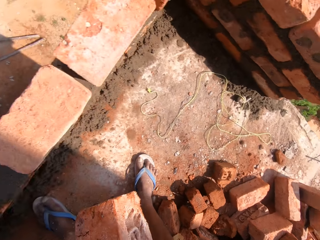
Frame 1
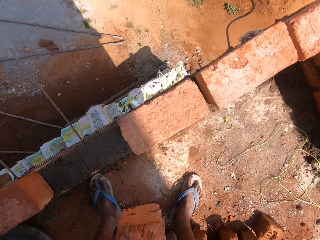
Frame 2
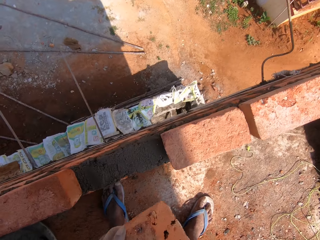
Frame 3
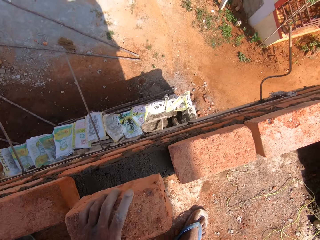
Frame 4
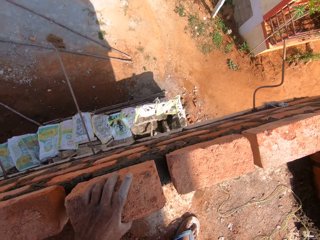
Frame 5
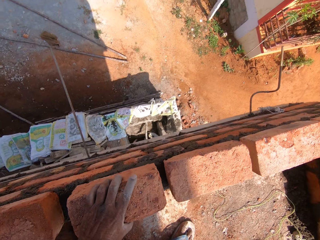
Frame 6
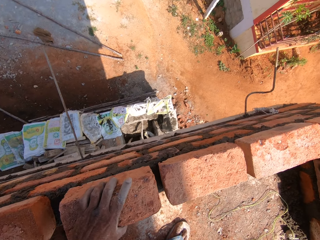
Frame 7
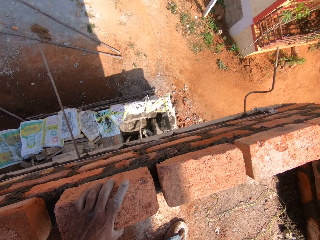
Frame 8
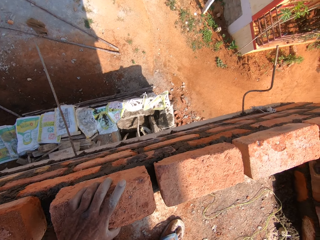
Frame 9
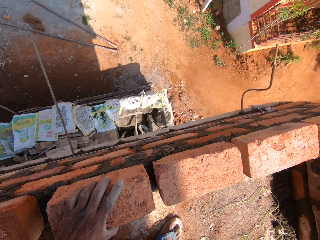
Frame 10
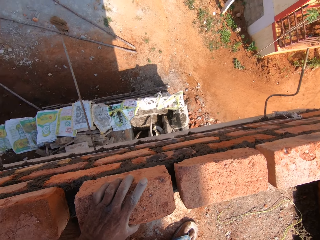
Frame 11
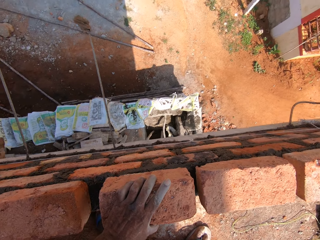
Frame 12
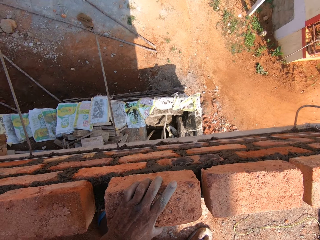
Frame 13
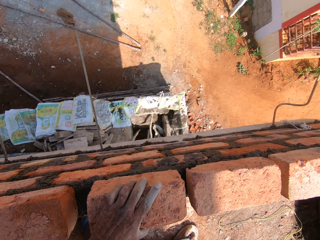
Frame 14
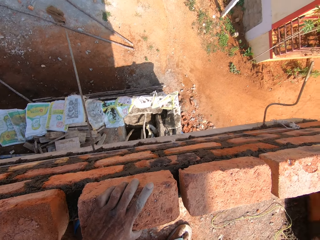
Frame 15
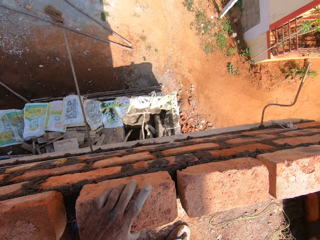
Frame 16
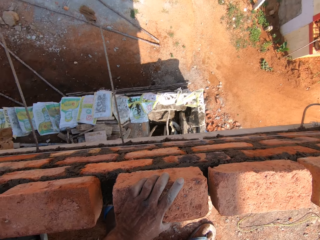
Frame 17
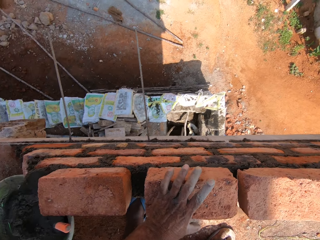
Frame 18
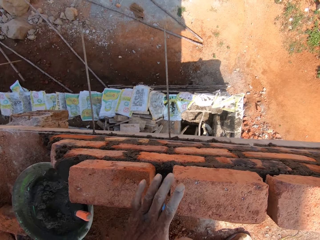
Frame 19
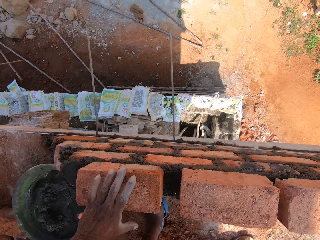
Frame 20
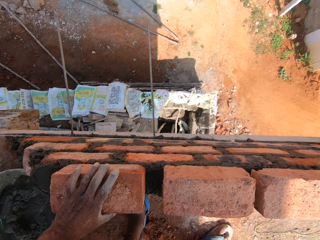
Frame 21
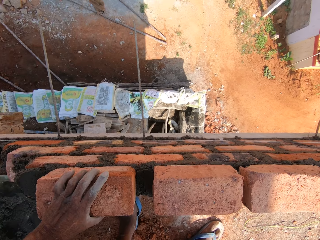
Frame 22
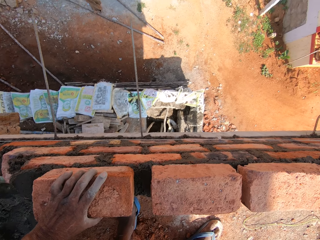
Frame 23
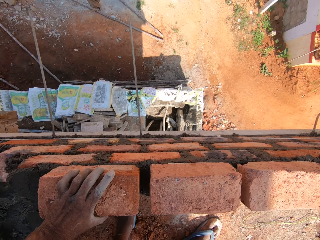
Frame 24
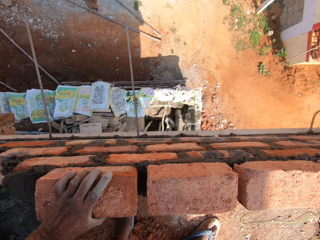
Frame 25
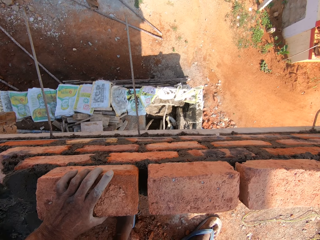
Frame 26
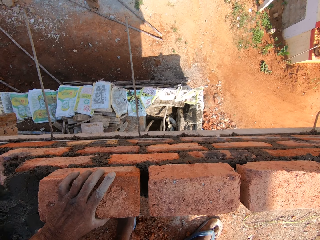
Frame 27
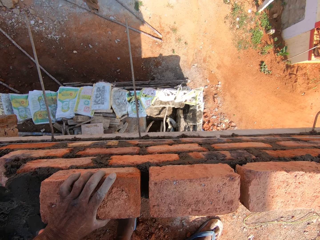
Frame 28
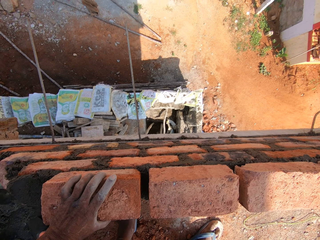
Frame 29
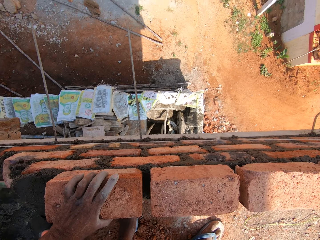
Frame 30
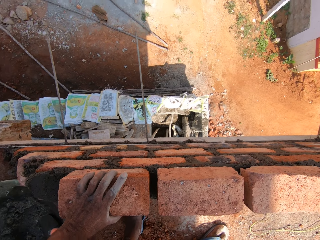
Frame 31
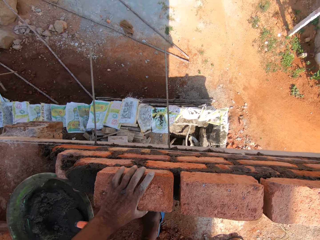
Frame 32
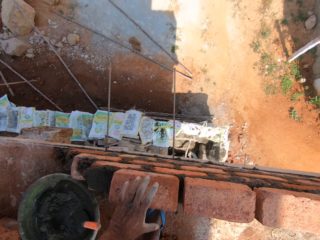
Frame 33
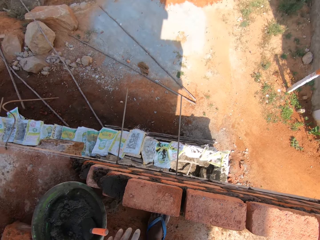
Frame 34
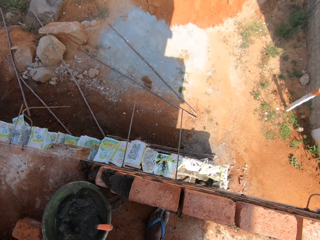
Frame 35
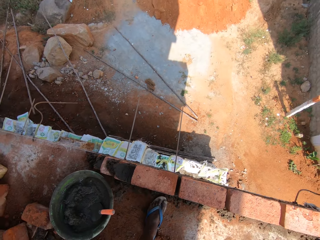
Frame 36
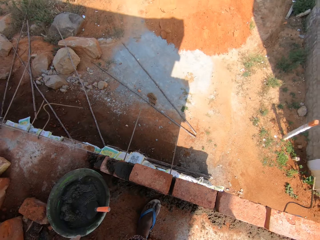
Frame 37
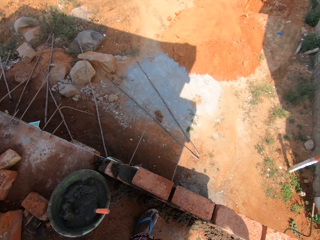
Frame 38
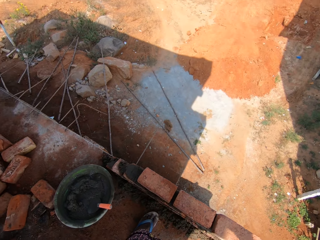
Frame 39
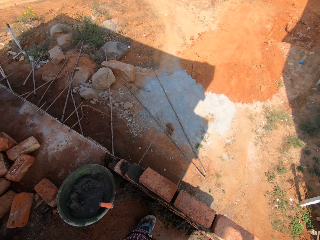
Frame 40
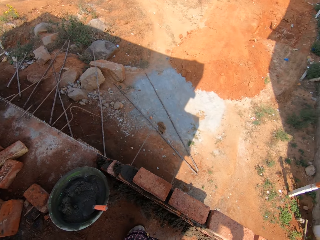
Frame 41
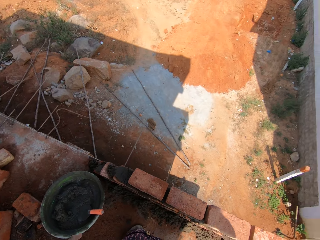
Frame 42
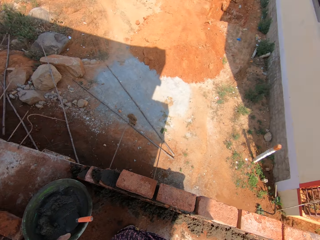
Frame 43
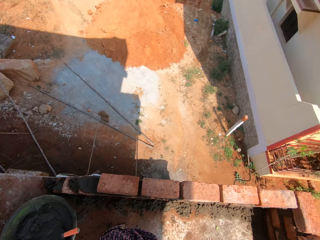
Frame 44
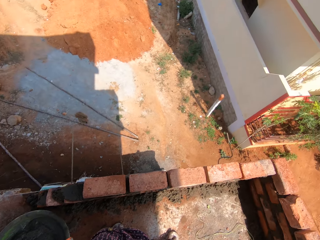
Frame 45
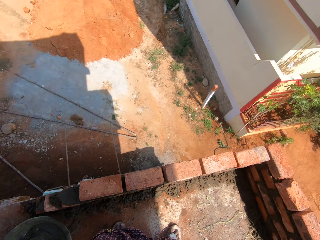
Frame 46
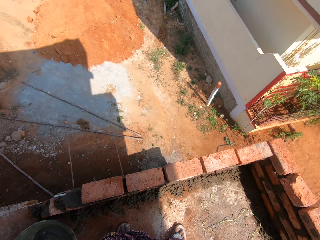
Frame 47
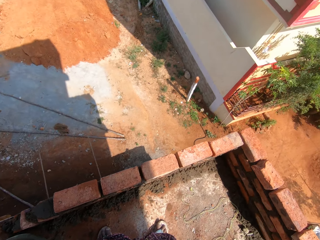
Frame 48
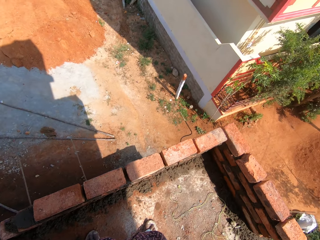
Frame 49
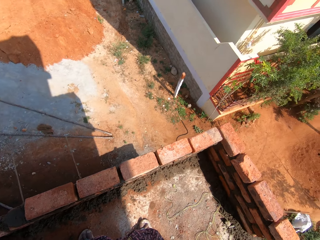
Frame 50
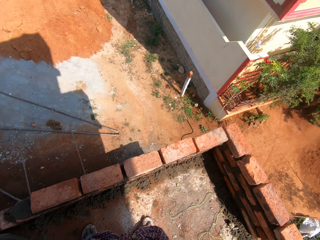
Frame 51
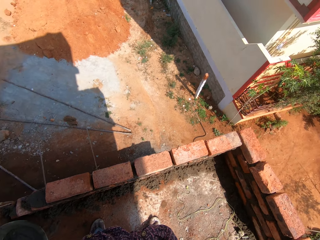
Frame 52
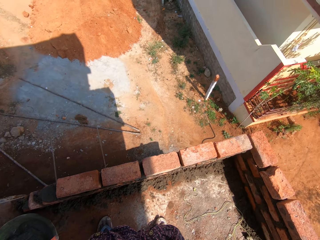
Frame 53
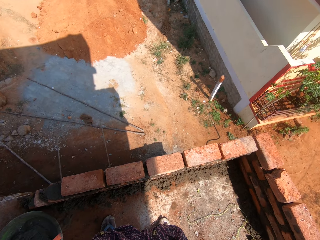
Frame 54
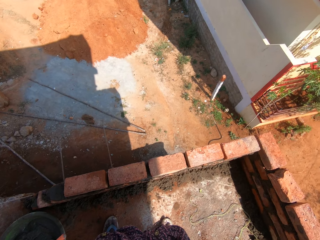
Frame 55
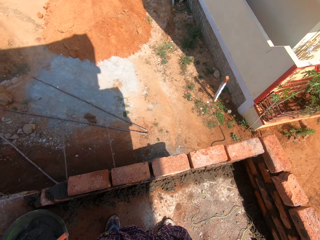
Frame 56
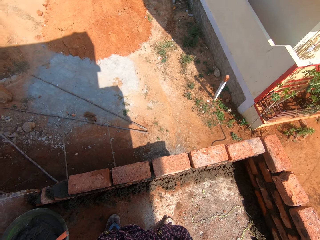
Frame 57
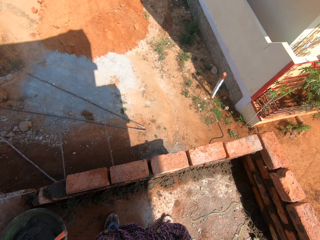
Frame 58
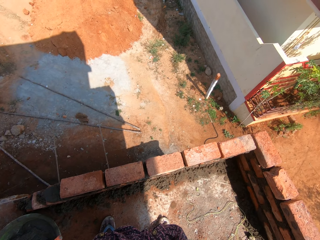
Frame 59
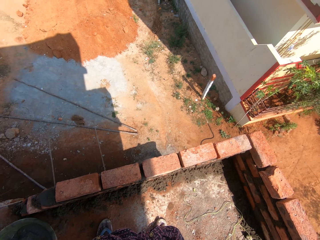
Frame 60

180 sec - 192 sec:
The camera wearer puts the block or brick on the plaster on top of the other bricks with the left hand. They move the block on the plaster with the left hand.

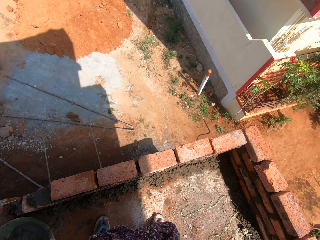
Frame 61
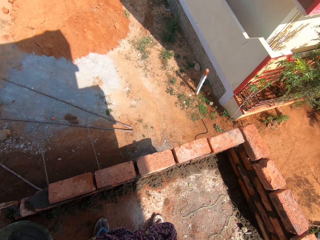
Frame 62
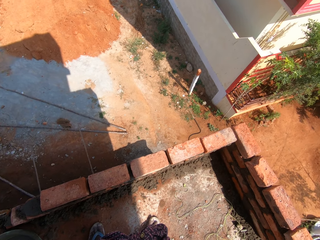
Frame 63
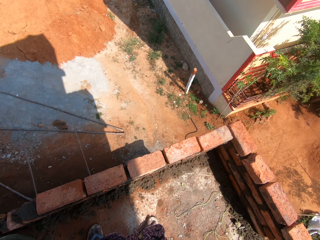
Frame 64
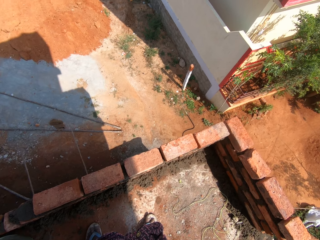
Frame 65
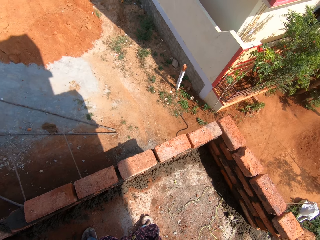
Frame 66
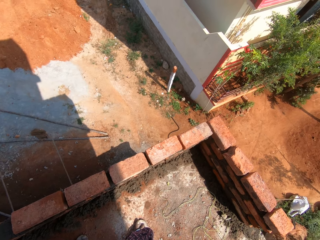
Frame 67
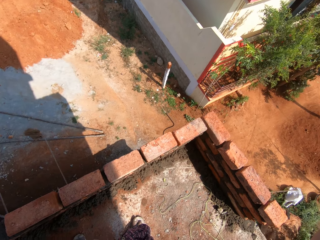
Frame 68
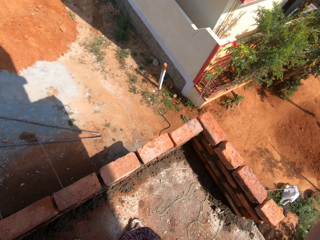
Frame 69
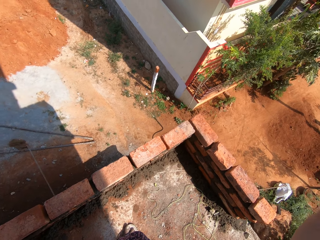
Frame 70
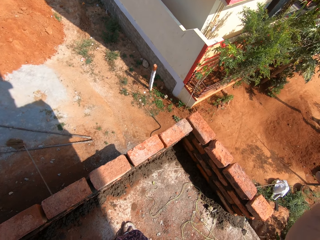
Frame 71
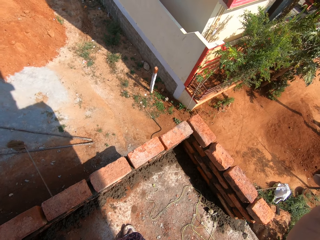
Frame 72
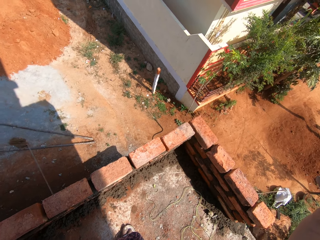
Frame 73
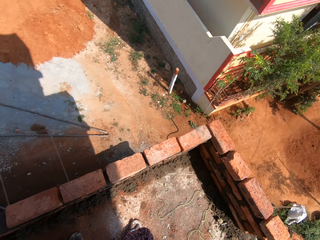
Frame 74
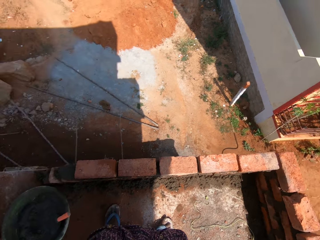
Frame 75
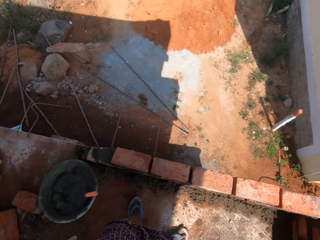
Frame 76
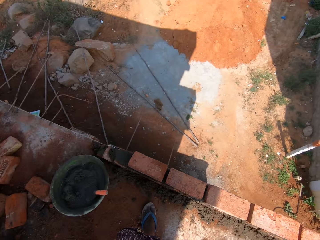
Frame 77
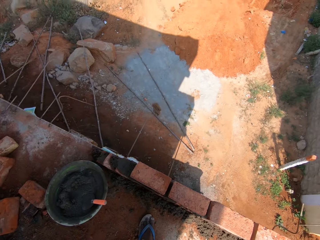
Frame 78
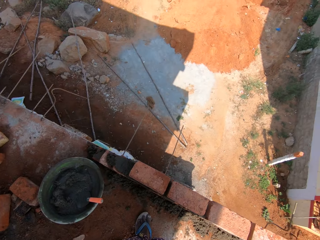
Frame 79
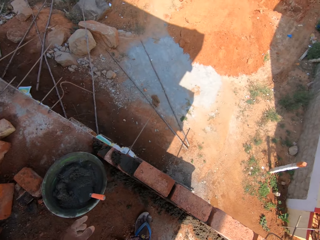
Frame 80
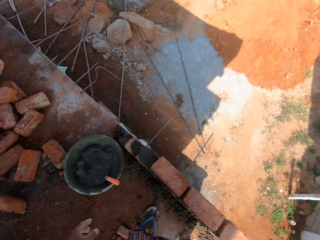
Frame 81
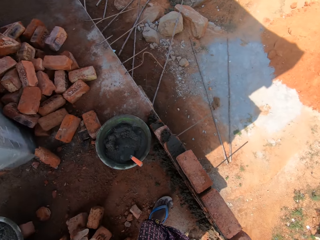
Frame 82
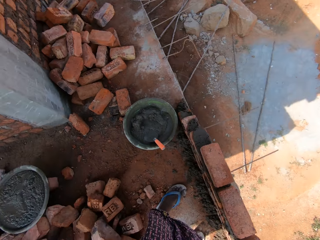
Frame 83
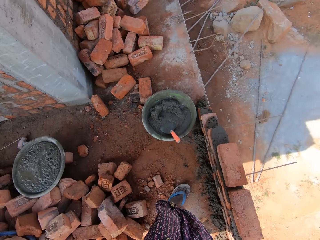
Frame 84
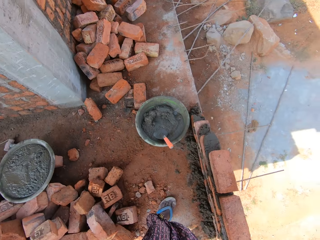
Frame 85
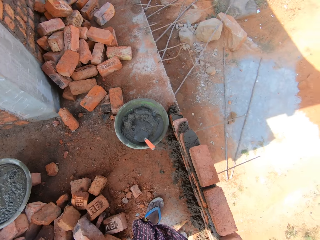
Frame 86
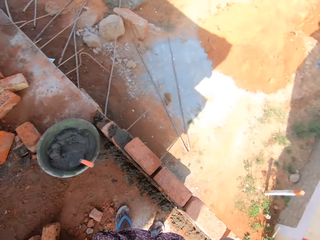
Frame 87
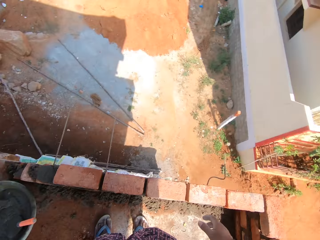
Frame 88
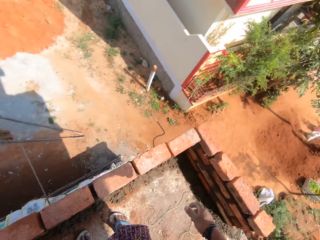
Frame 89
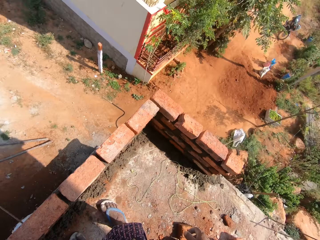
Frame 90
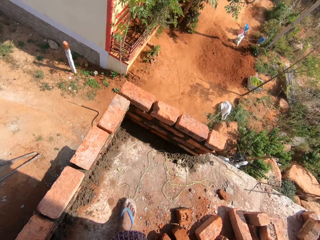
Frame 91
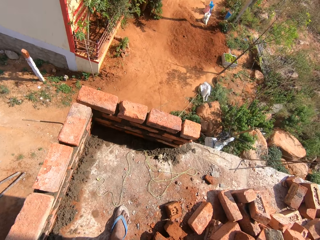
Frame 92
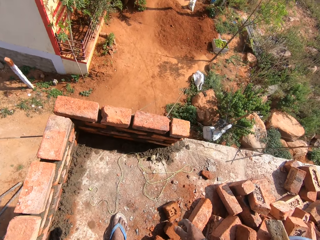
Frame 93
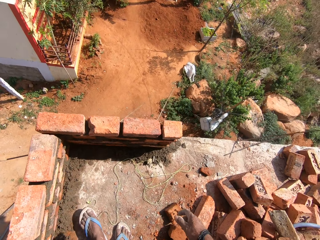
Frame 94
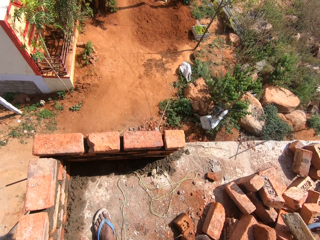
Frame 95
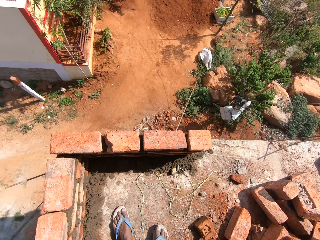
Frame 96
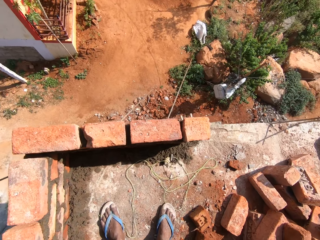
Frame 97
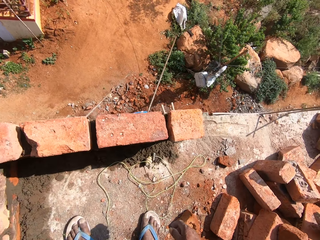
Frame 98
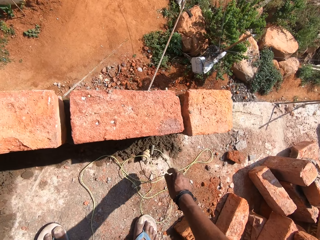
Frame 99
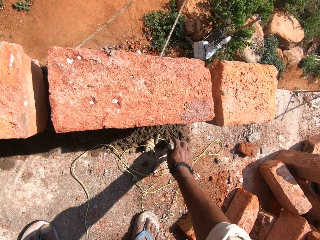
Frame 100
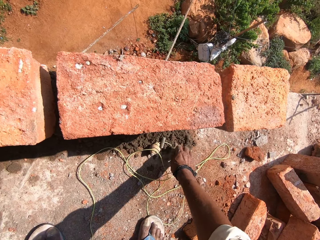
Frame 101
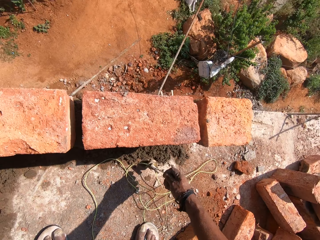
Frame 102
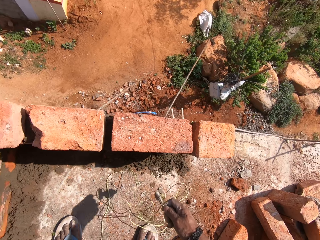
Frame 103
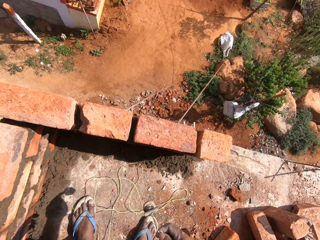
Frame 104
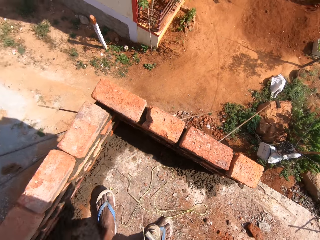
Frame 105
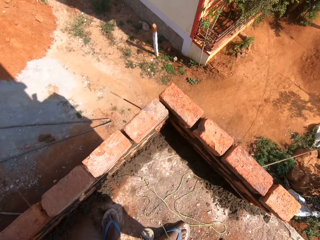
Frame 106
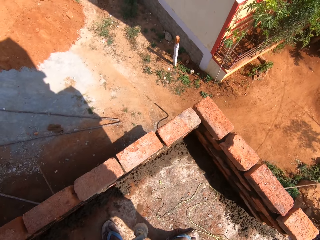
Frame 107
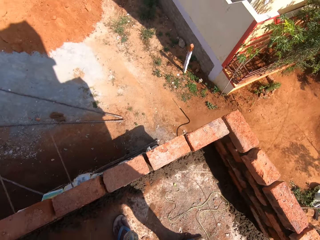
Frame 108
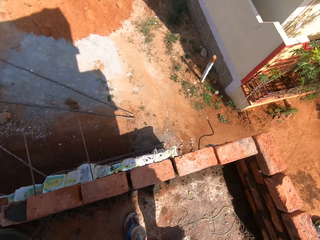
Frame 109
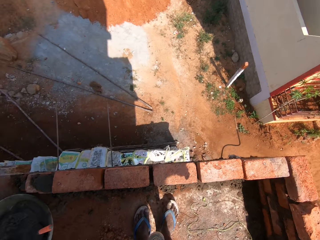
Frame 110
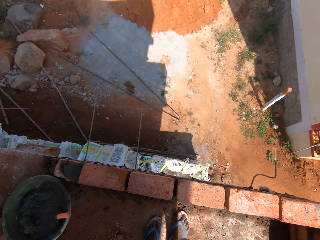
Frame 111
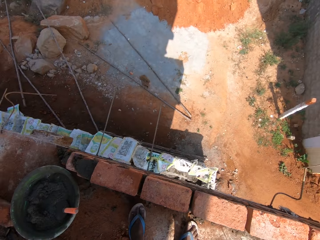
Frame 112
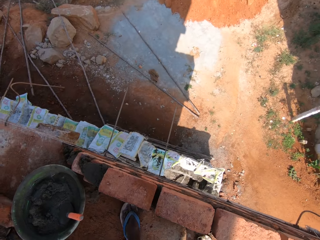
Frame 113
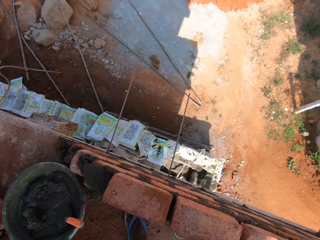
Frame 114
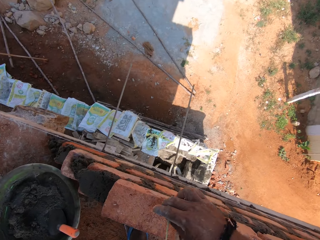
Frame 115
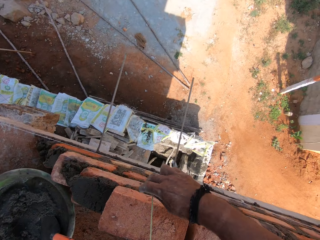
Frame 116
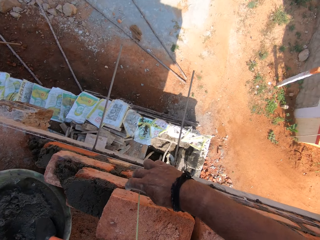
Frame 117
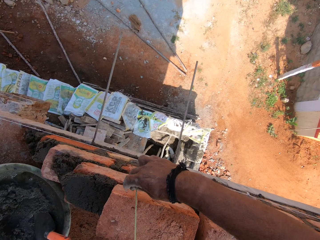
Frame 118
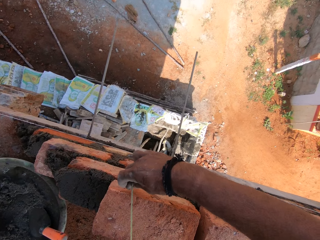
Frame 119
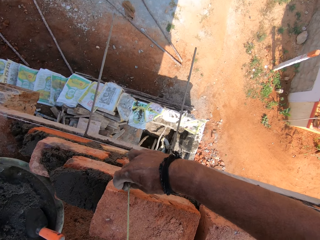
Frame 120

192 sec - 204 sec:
The camera wearer picks up the plumb bob or string from the ground with the right hand.
